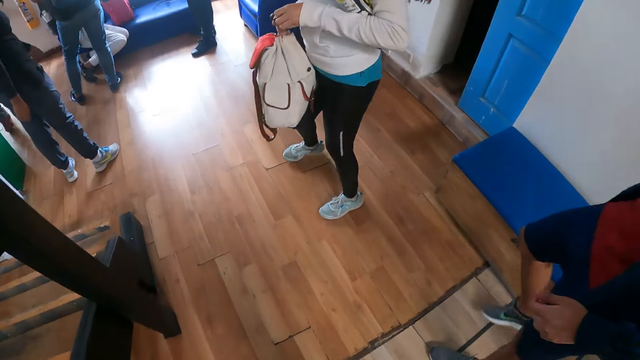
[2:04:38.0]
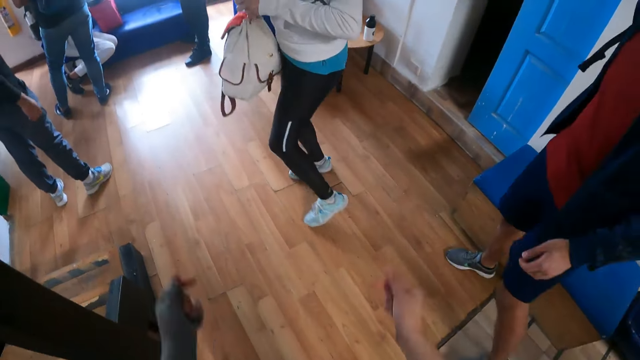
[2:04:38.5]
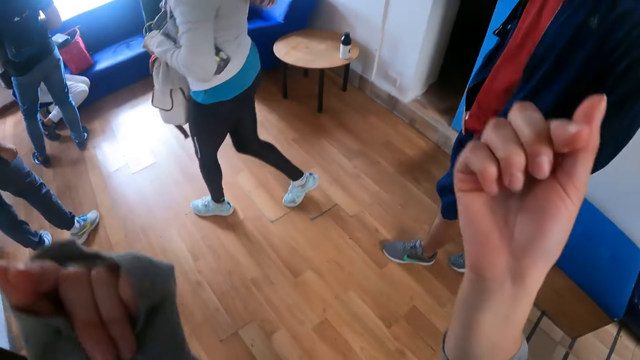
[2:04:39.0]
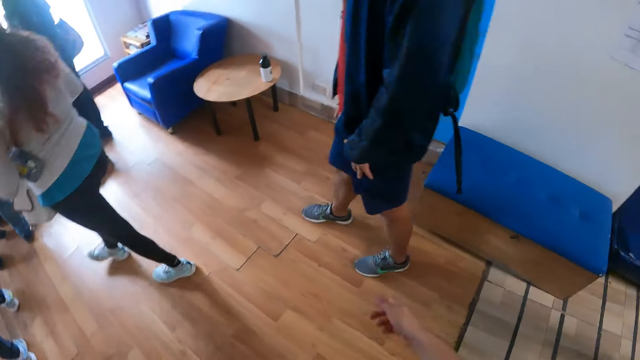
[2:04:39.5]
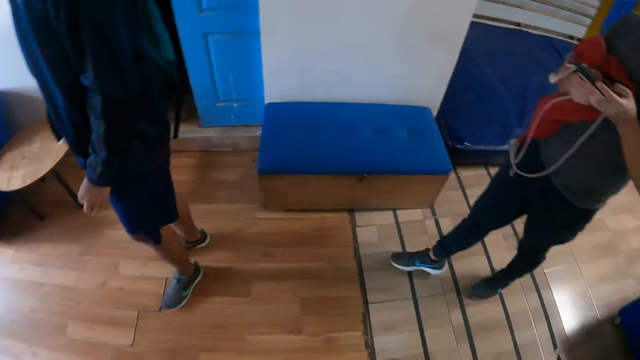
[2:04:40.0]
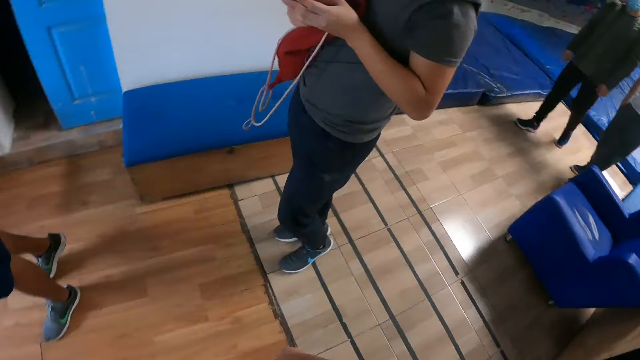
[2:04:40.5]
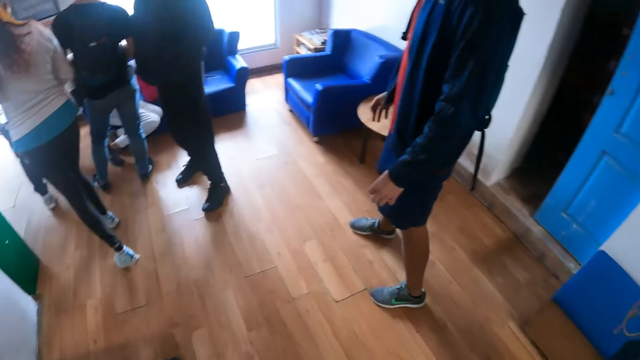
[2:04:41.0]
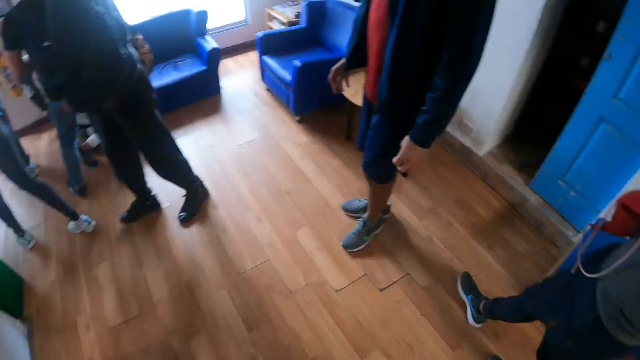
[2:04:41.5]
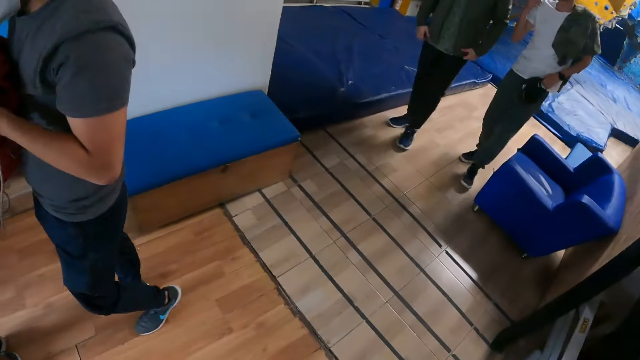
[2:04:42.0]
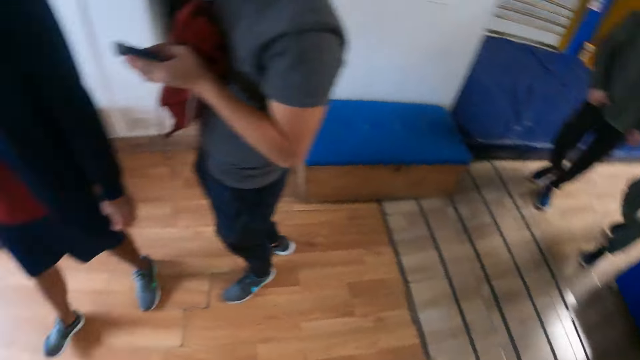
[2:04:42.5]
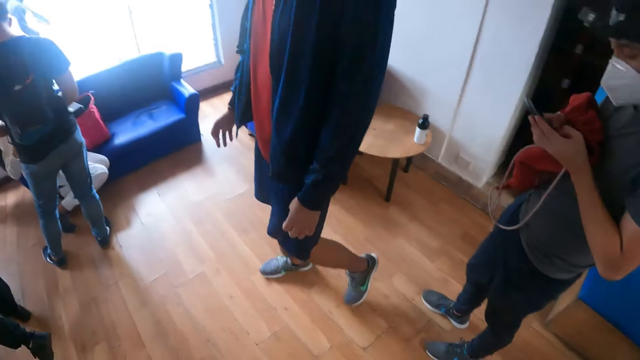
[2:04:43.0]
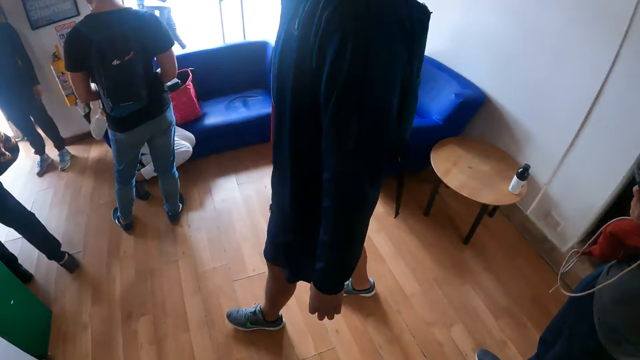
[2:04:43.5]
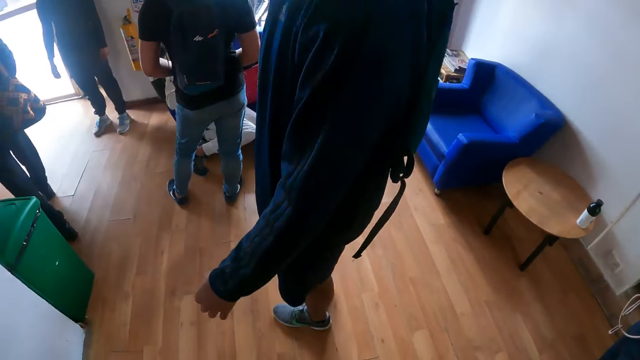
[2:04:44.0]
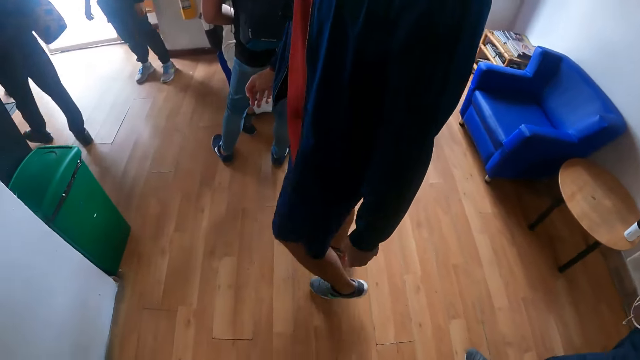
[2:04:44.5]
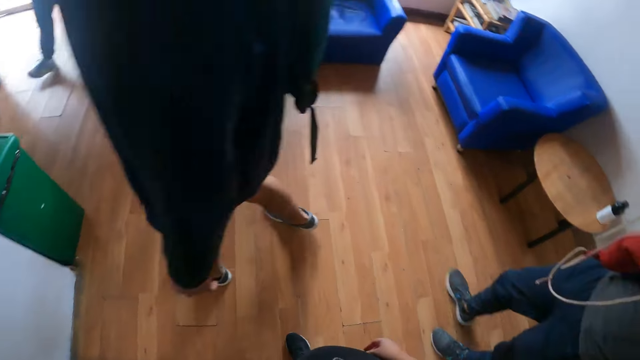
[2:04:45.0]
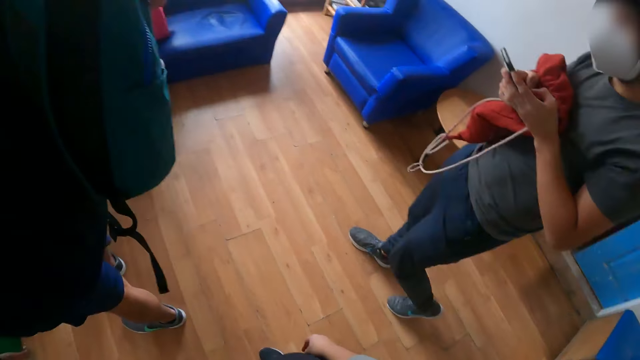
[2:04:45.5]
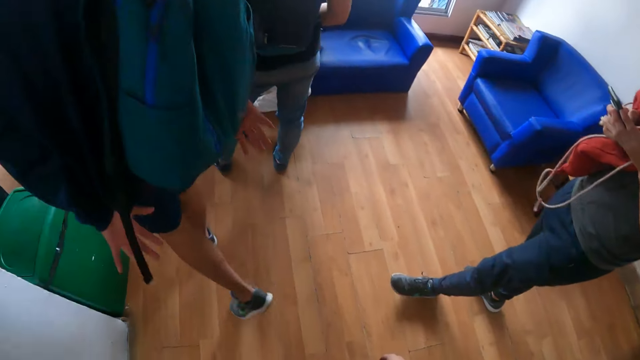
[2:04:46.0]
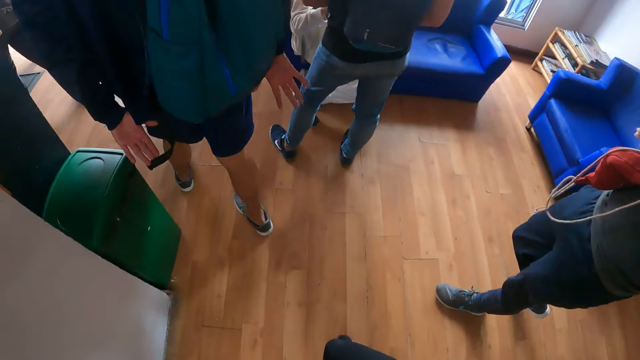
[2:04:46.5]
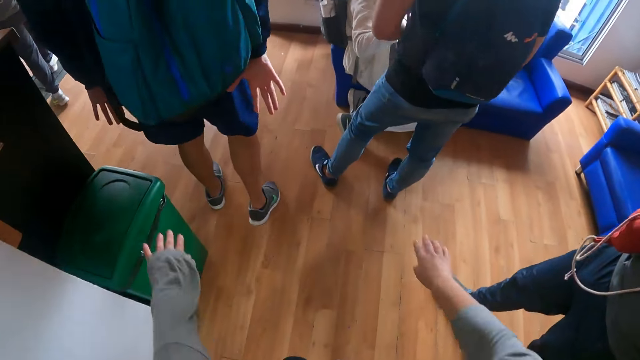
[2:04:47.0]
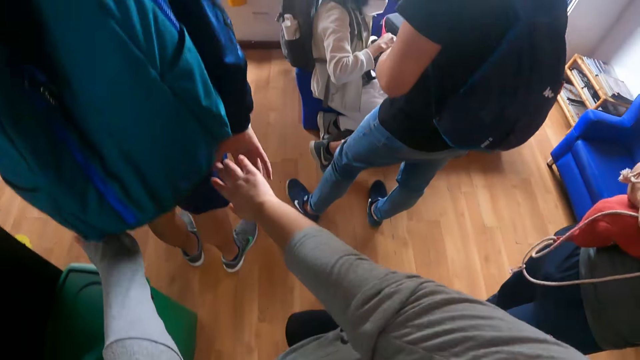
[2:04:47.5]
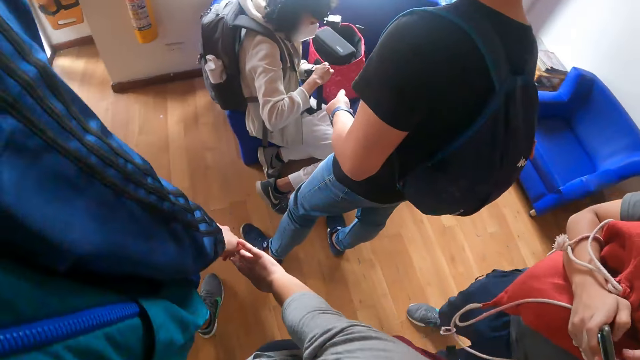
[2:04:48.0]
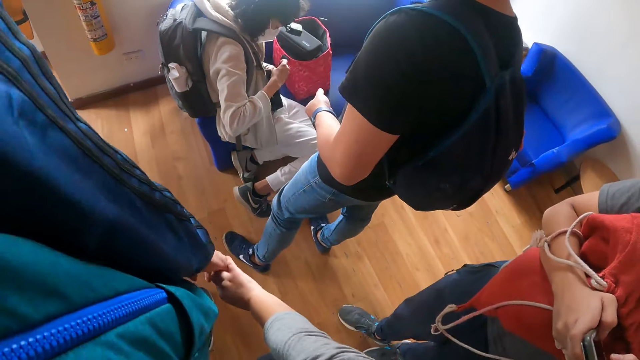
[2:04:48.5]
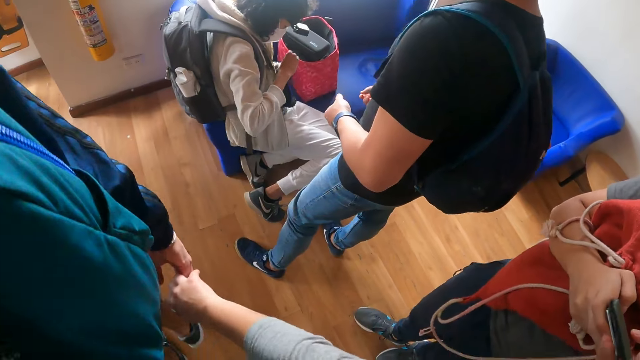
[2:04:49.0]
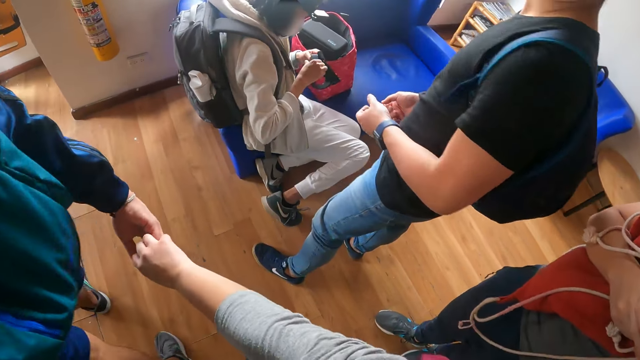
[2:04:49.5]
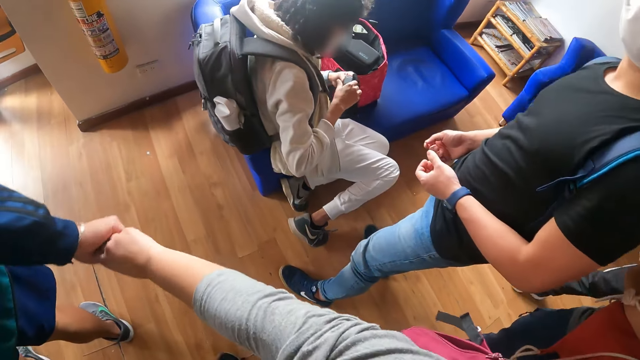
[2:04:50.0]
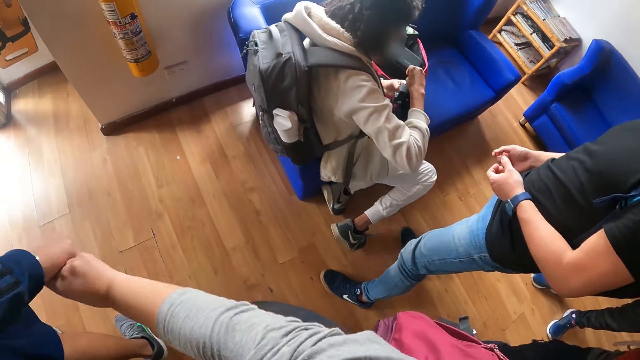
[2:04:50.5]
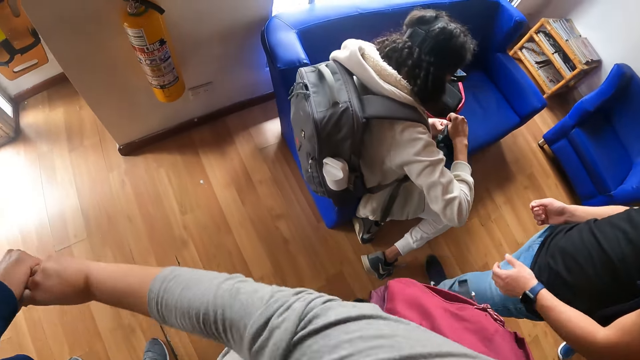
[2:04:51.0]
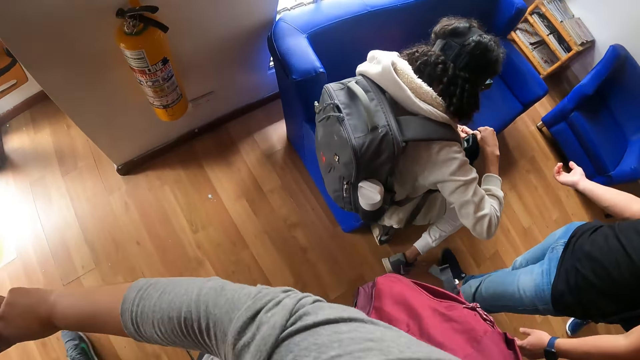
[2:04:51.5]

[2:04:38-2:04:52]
The camera wearer lifts her hands. She walks towards the climbing wall room. She greets a man. She holds the man's hands with her hands. A woman examines a camera in her hands.

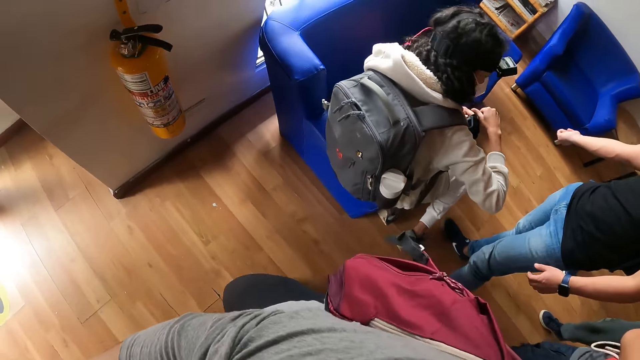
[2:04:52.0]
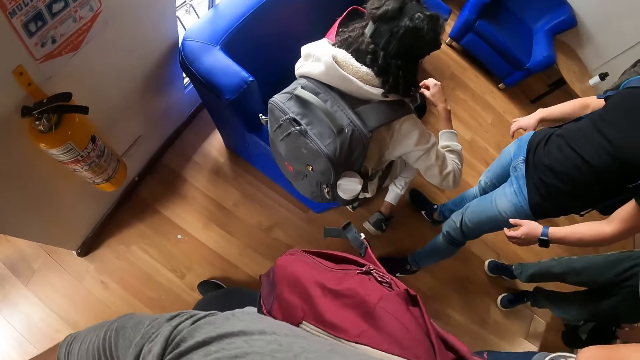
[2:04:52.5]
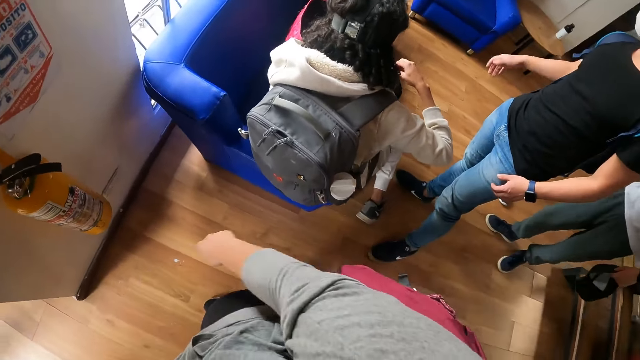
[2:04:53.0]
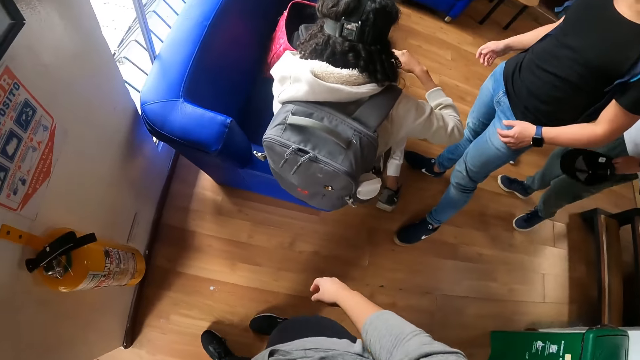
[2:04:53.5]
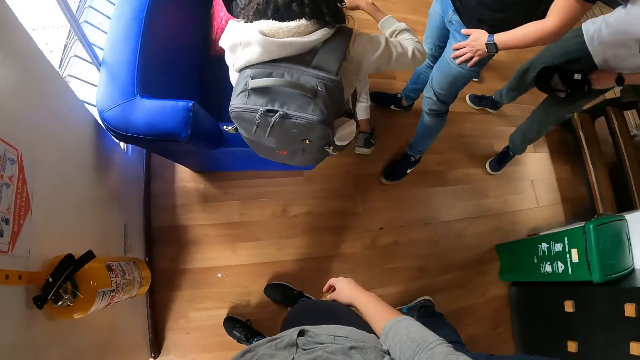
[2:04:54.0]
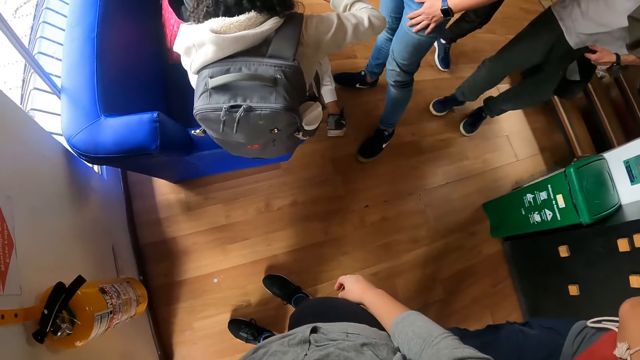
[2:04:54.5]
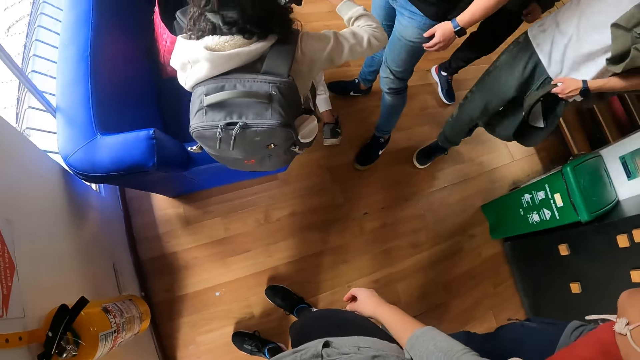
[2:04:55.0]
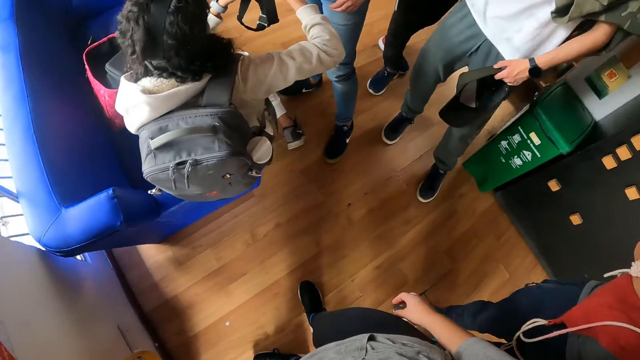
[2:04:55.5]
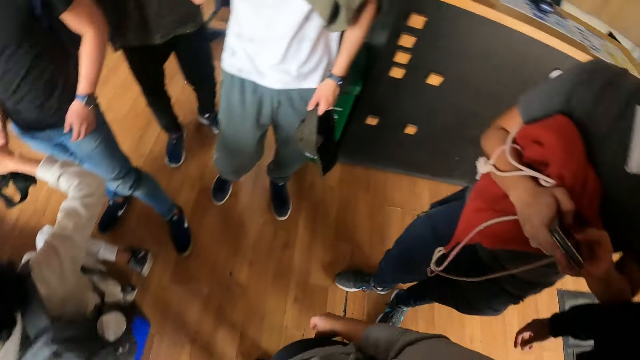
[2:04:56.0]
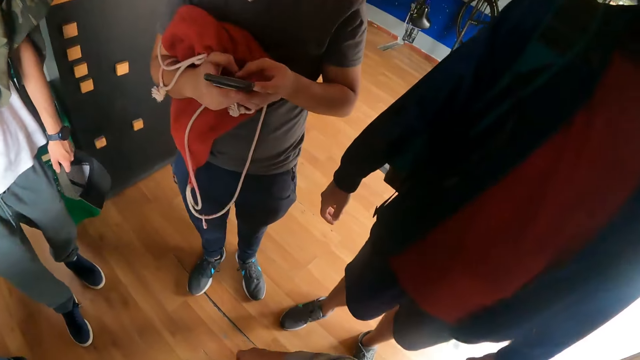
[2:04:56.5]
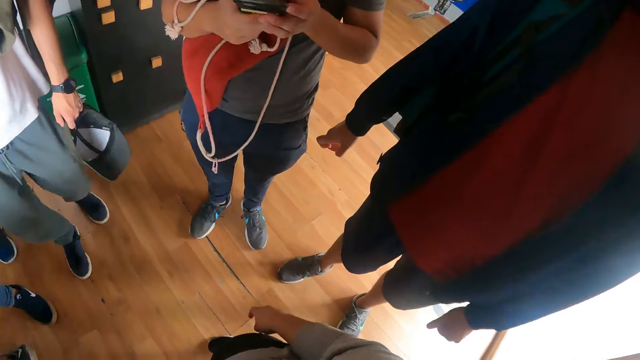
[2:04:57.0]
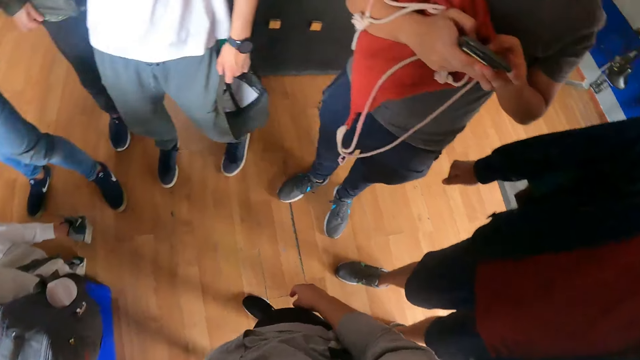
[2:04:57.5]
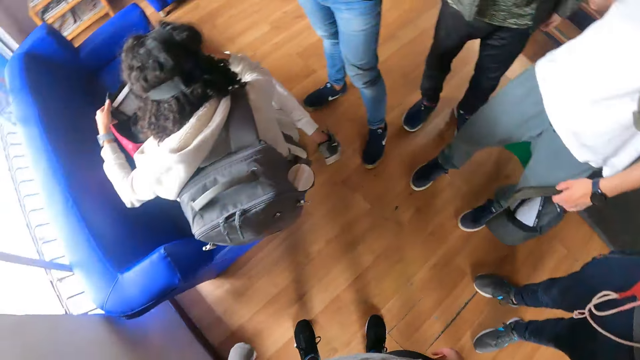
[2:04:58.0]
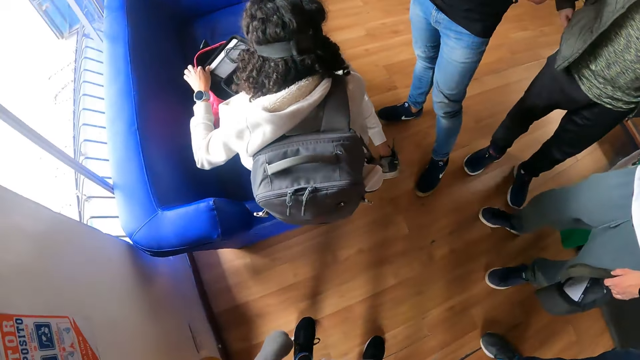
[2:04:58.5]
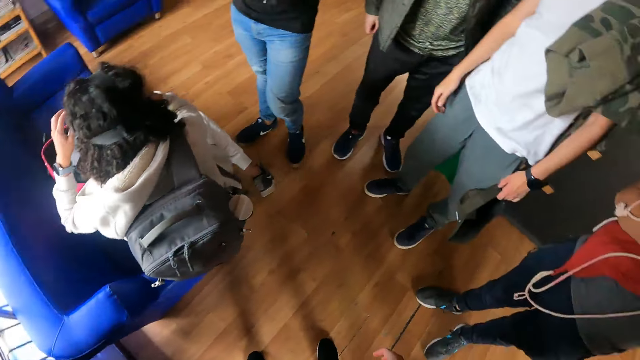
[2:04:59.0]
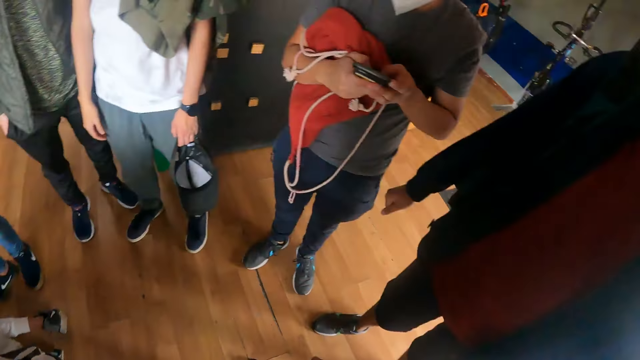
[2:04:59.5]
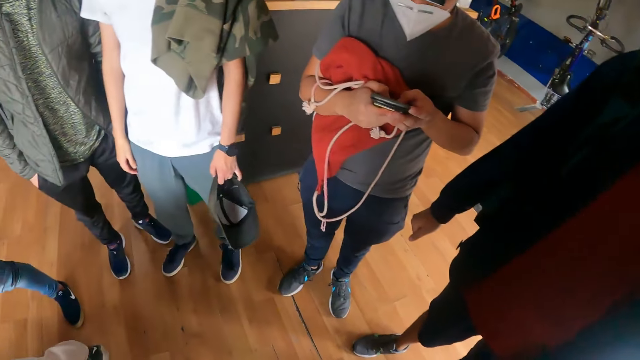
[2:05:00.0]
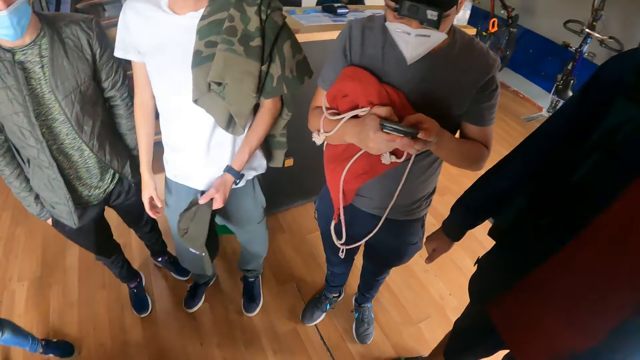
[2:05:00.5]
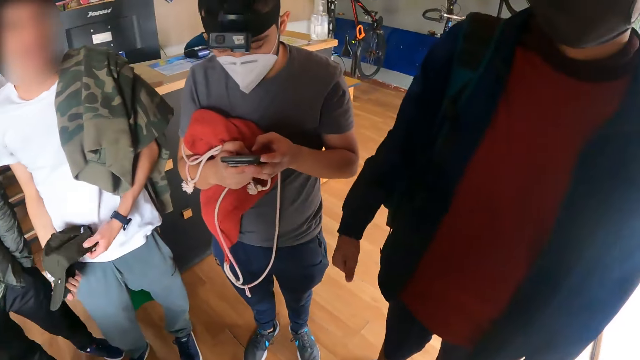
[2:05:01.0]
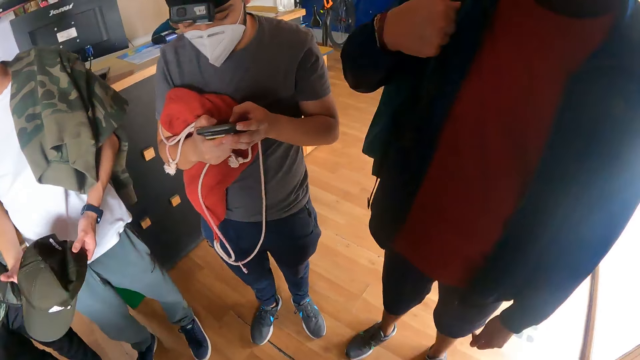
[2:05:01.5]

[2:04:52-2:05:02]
The camera wearer looks around the climbing wall.
